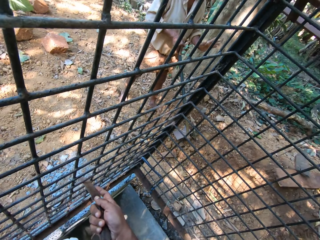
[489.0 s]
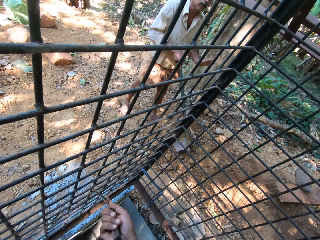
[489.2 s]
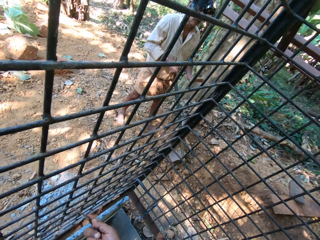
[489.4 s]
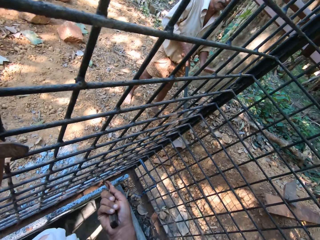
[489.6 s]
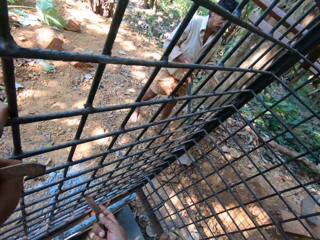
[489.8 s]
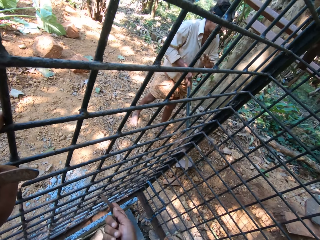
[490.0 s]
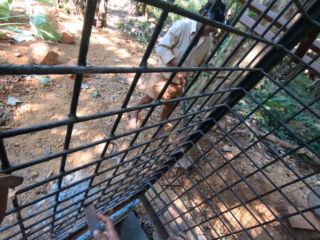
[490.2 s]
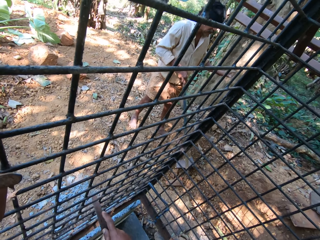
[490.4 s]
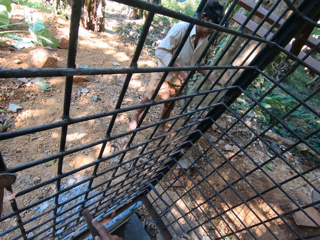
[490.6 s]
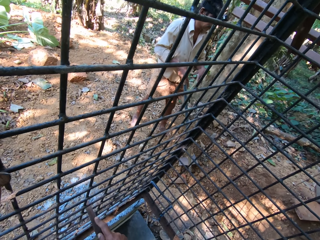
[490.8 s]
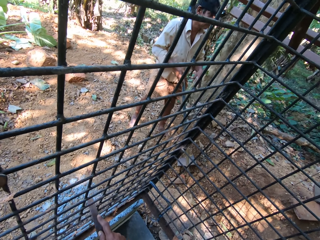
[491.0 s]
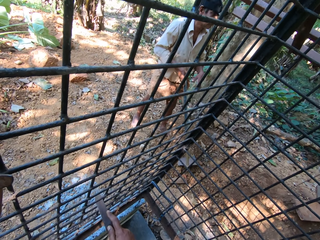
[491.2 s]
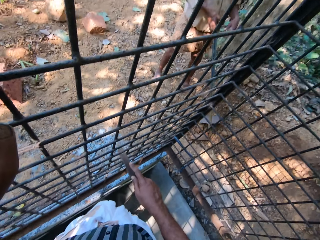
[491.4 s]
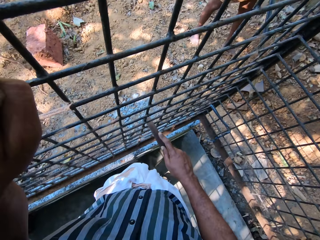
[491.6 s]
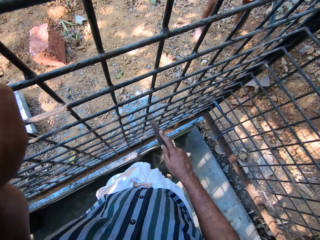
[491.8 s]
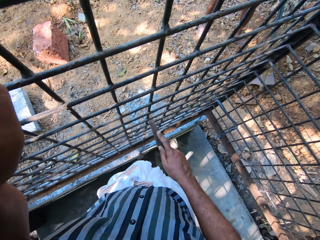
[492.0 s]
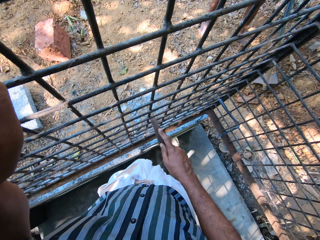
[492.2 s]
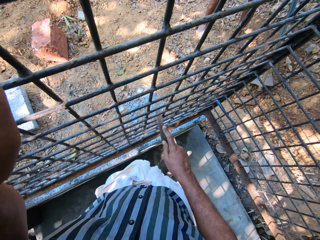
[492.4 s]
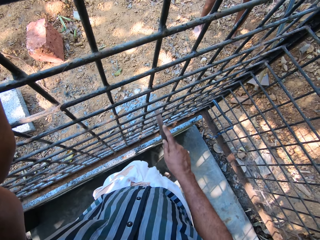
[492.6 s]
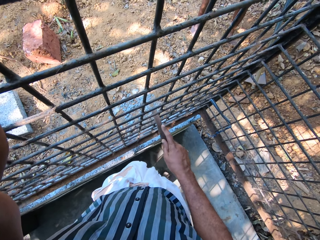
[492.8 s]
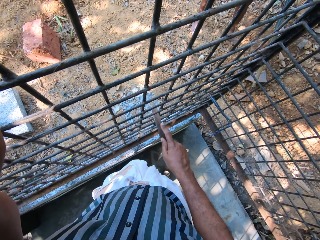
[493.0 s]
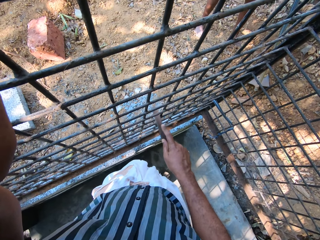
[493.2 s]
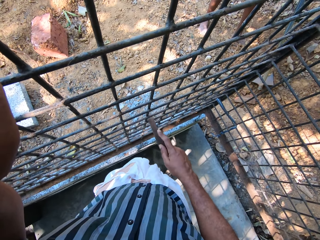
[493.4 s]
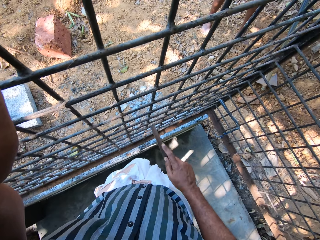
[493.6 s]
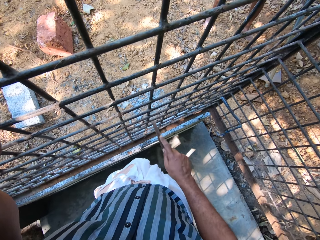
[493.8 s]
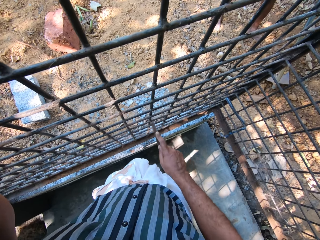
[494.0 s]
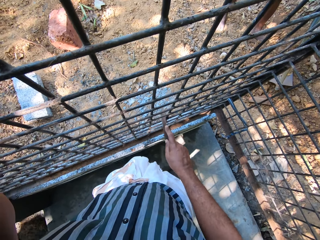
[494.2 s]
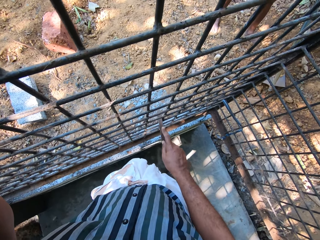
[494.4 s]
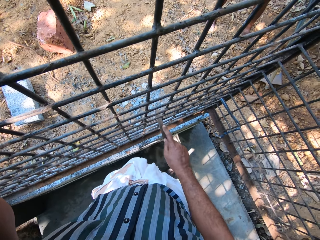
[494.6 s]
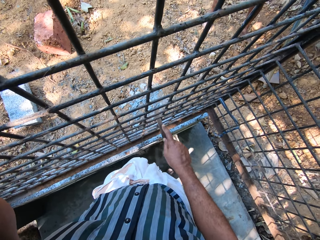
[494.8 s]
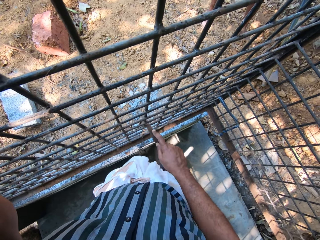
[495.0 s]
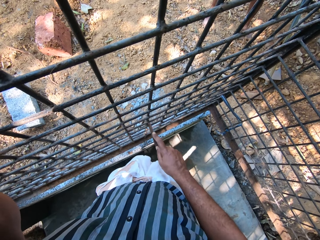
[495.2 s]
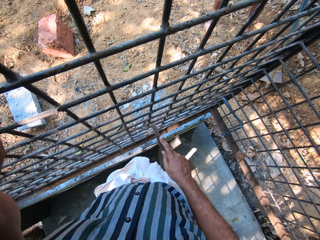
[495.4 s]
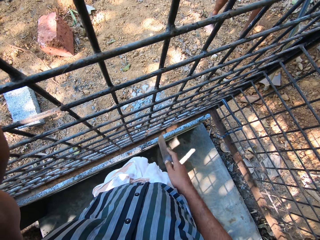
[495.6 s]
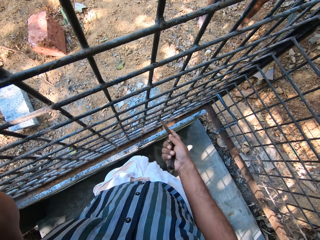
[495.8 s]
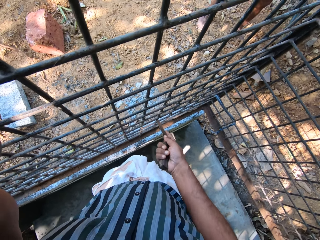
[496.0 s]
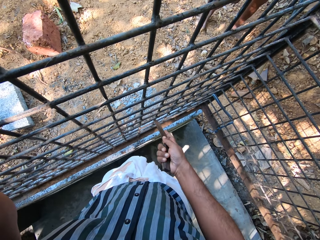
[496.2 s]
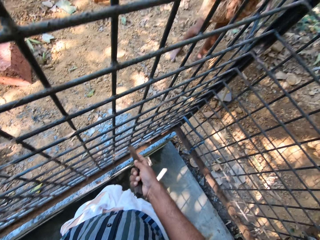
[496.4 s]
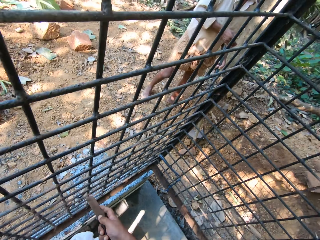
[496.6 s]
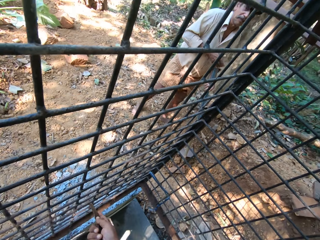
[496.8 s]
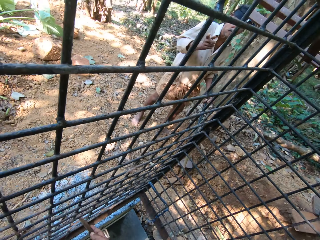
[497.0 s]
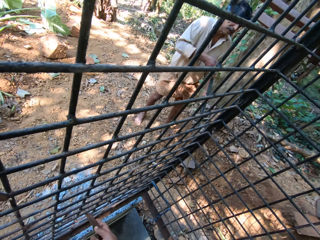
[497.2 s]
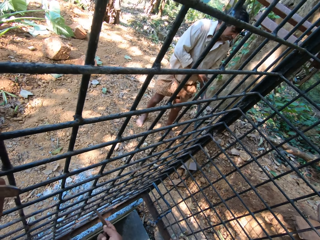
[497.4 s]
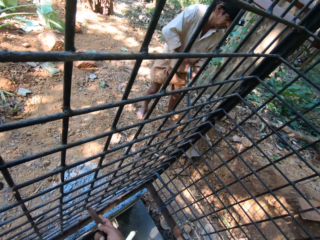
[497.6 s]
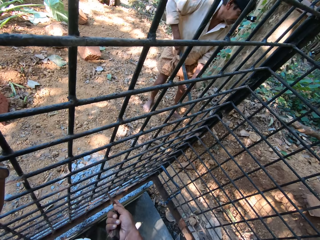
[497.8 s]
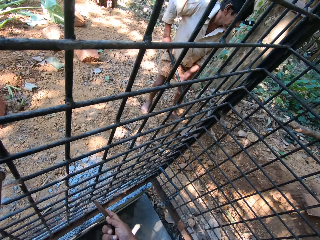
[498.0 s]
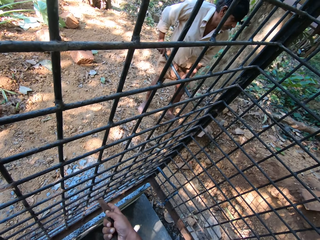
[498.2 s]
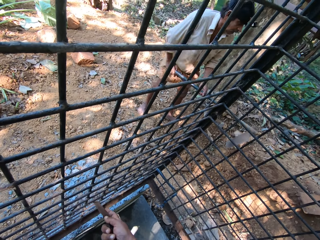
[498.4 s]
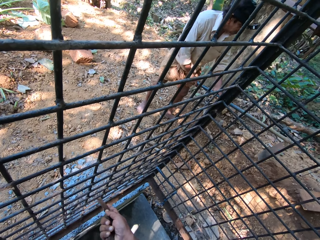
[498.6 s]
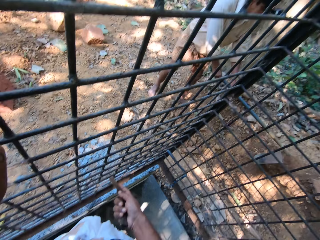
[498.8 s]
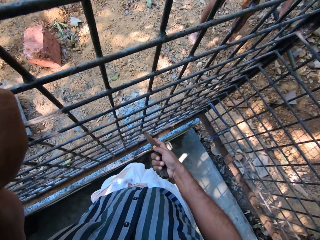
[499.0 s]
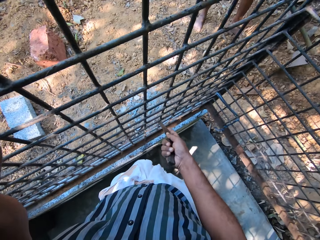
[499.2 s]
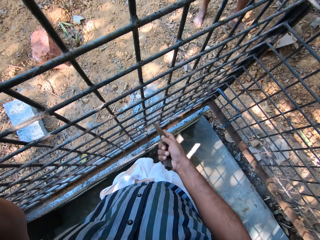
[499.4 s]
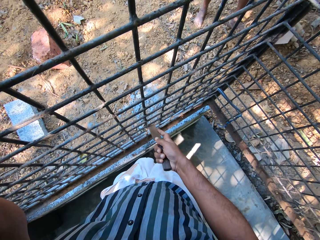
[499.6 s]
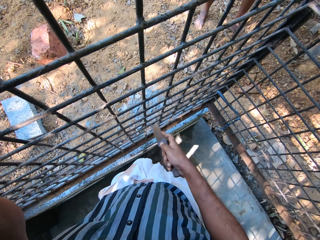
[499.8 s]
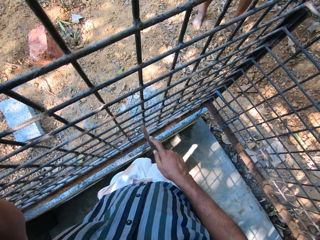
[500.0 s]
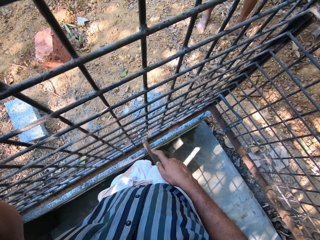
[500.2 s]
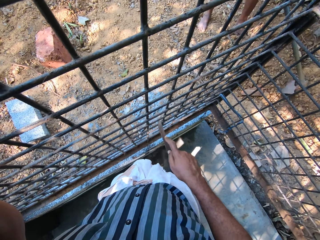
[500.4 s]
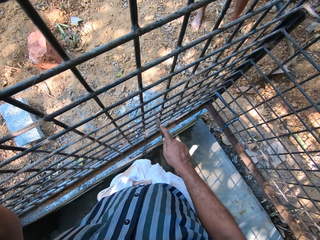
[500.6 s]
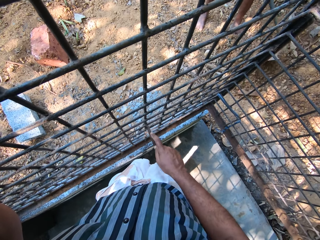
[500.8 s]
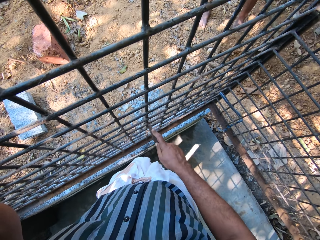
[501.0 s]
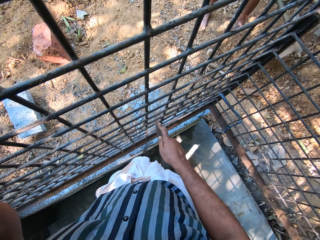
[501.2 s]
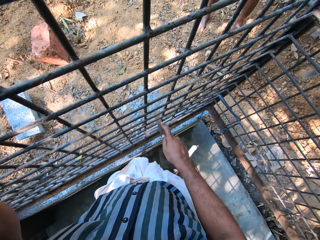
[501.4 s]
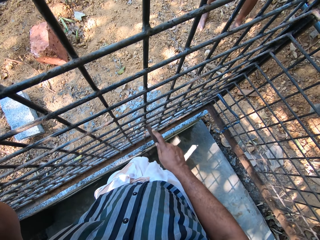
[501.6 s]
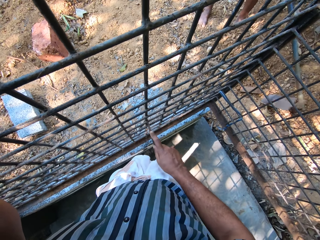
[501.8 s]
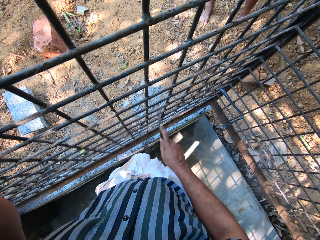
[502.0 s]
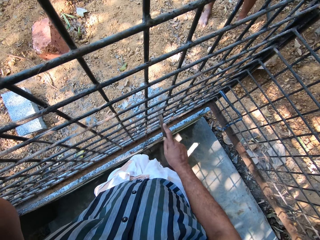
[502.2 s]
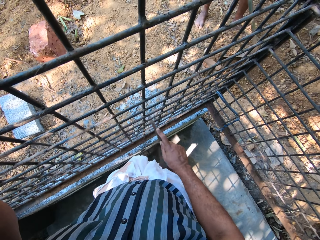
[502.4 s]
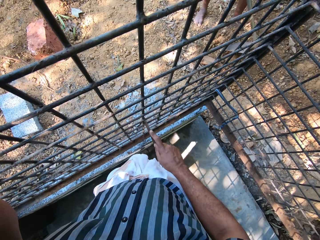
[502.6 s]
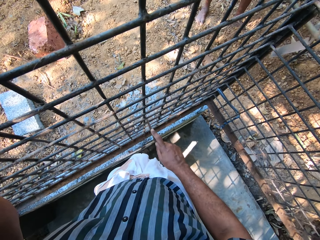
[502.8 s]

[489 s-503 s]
The camera wearer scrubs the fence mesh using a flat metal while talking to the man. The man passes the hoe from his right hand to his left hand and clears the ground with the hoe in his hands.

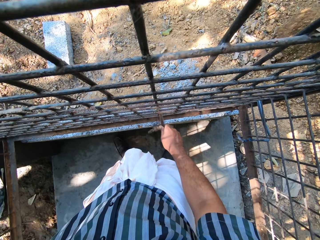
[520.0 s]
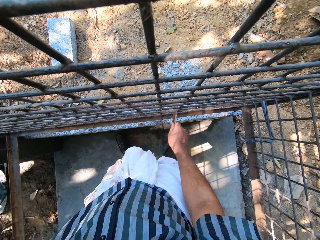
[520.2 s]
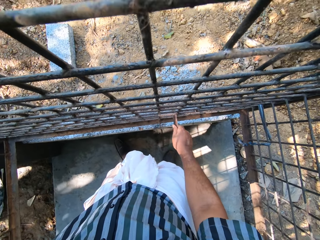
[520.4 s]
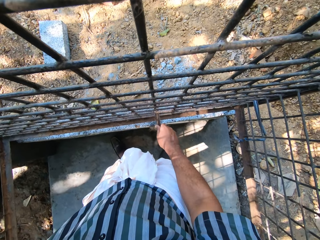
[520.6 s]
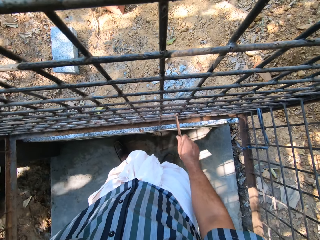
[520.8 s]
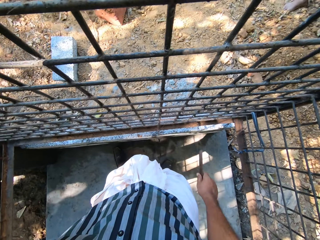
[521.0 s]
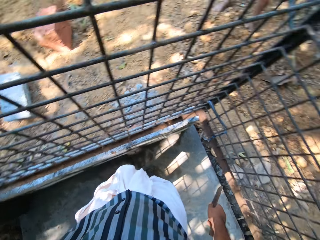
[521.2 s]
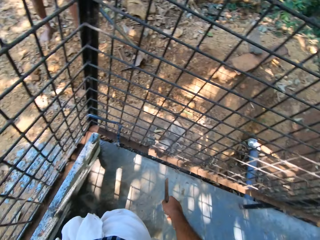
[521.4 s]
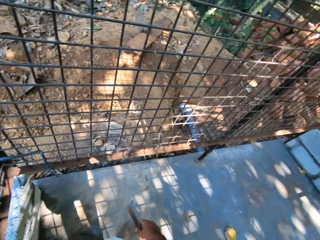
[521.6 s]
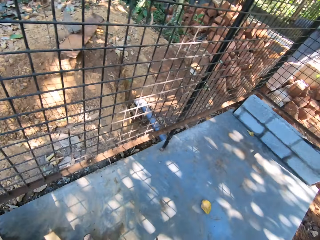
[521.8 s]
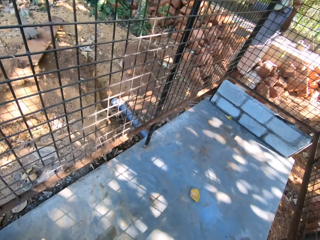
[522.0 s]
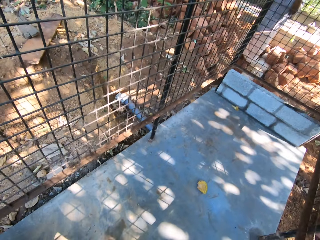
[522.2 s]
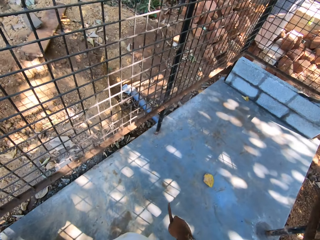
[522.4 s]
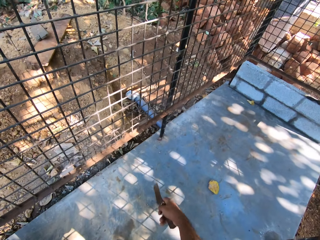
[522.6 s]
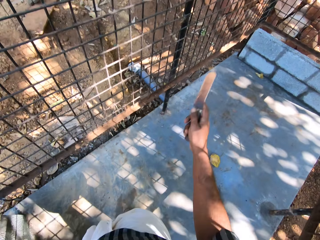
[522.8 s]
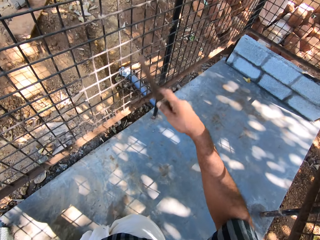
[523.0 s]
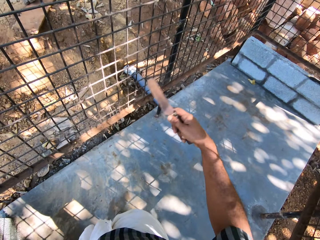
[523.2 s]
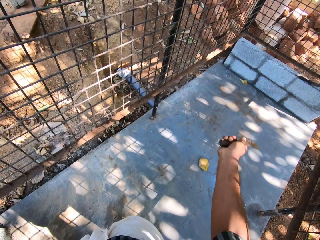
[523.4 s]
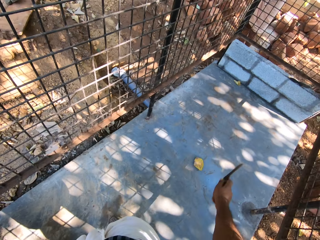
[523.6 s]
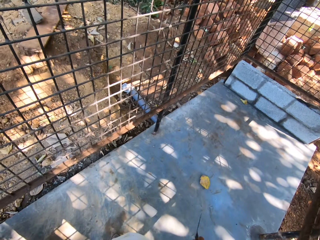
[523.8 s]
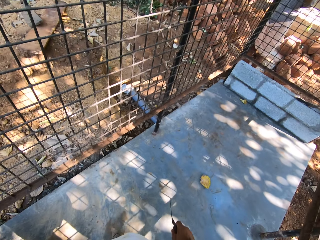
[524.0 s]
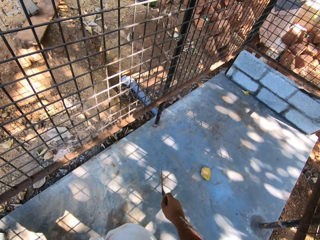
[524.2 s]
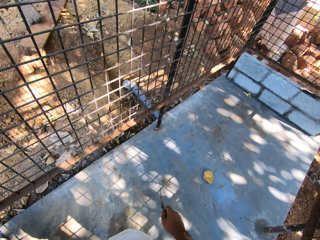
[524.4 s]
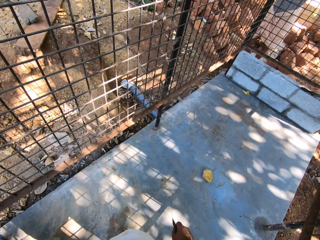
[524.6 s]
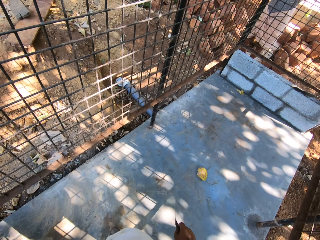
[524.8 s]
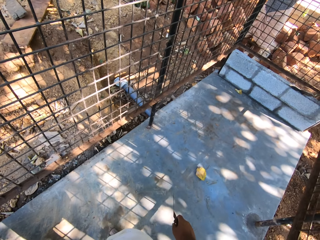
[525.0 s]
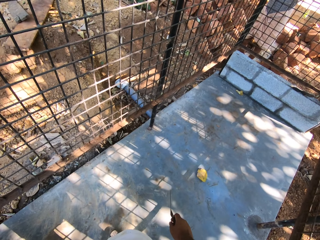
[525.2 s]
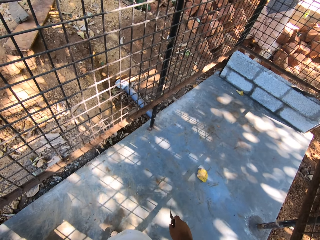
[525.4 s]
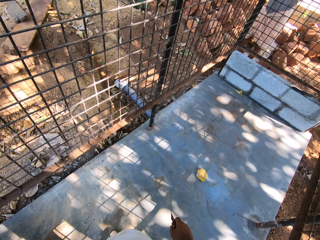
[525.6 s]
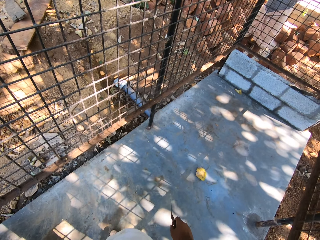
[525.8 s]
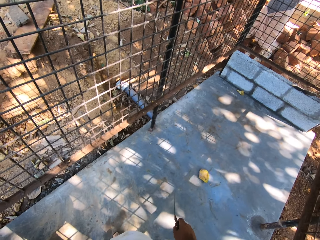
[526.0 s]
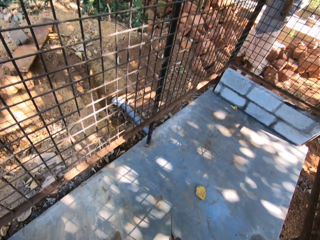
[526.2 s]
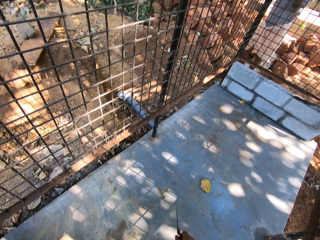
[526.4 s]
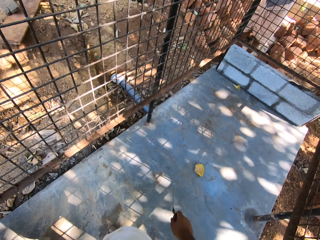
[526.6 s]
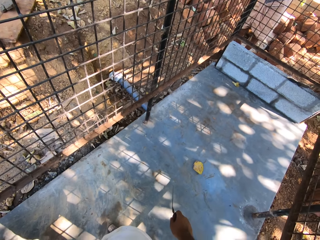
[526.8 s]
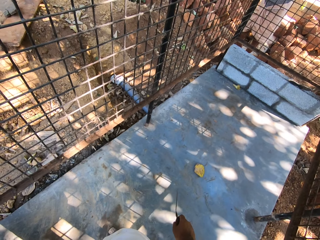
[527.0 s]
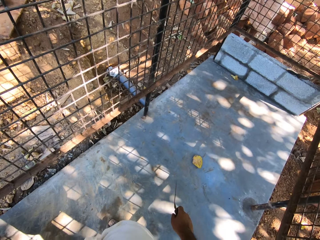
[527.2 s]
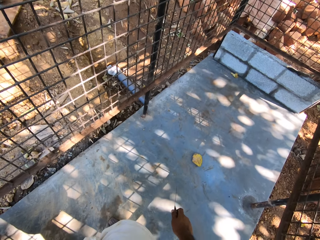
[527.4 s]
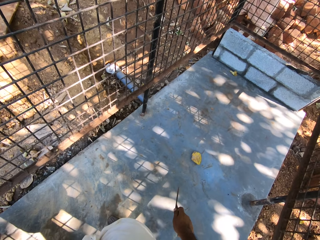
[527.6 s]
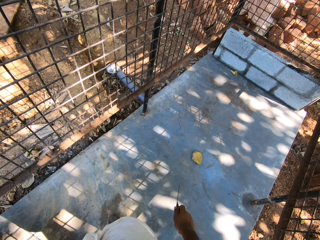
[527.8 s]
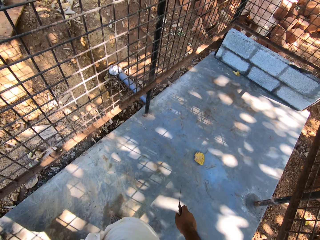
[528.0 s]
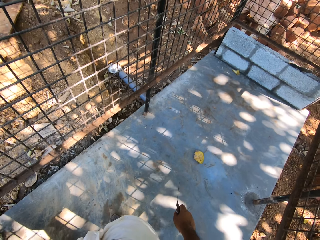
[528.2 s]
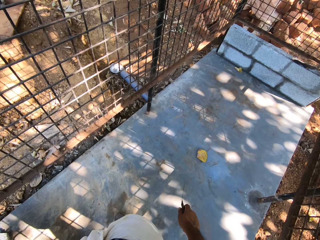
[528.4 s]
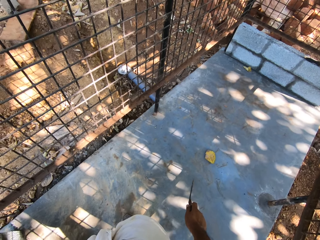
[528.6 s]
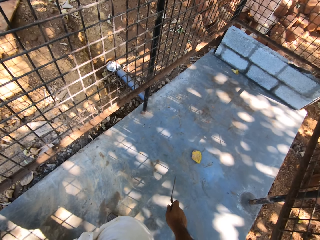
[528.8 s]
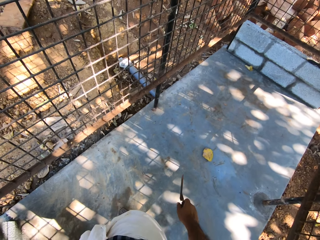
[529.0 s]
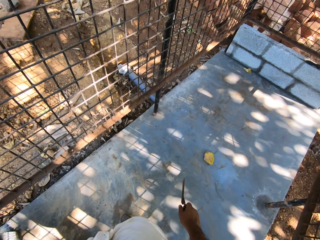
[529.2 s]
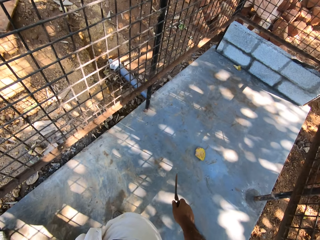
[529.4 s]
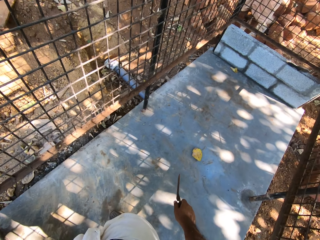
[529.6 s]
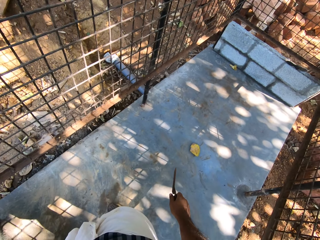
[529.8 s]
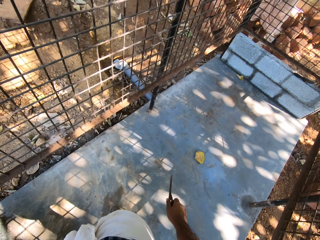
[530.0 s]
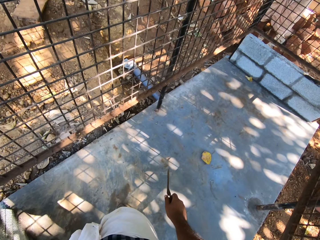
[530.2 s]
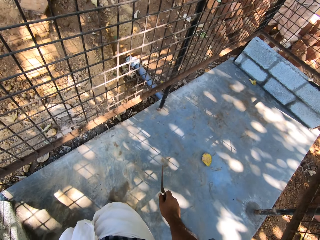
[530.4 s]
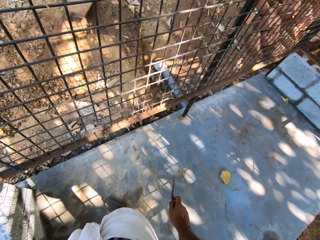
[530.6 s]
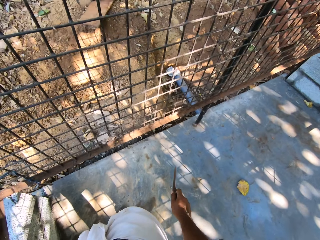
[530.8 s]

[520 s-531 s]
The camera wearer stops scrubbing and converses with a man.
